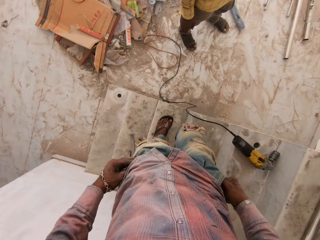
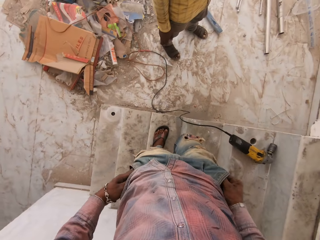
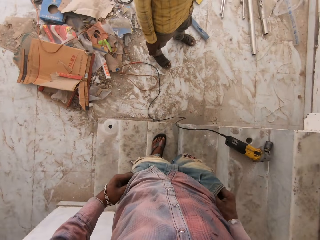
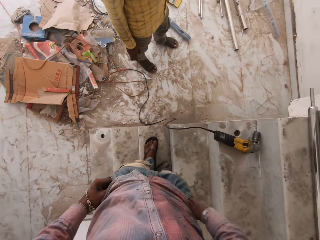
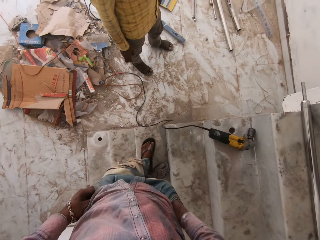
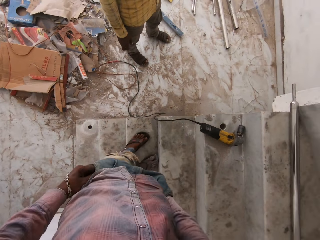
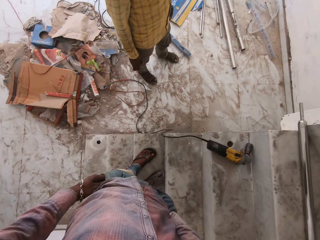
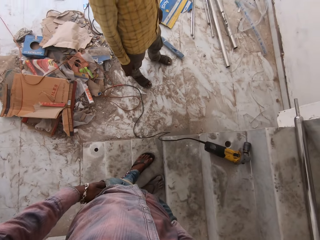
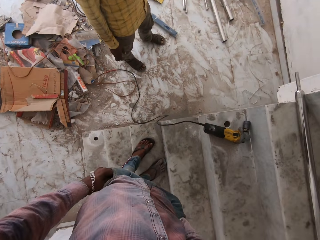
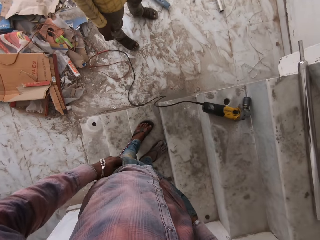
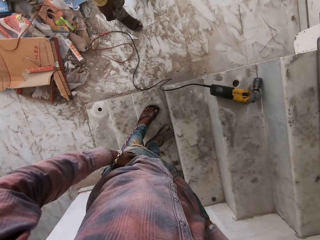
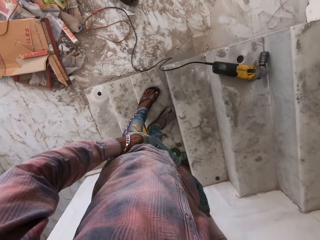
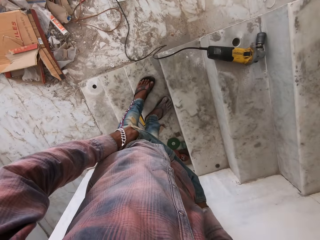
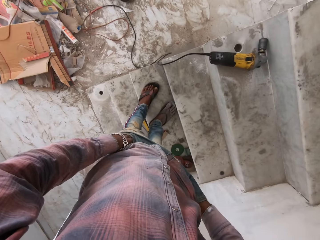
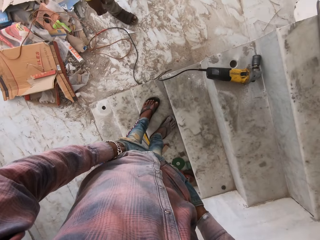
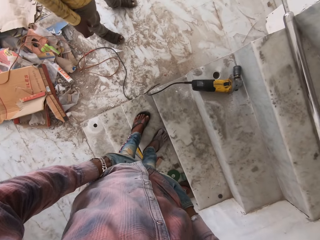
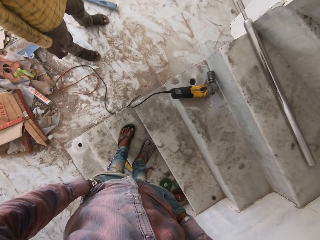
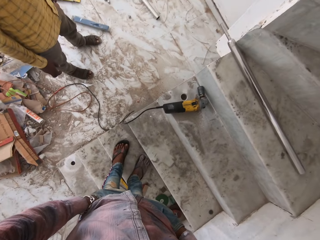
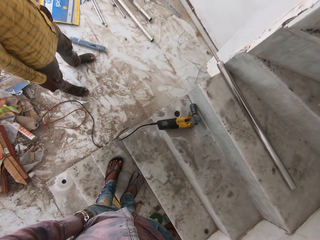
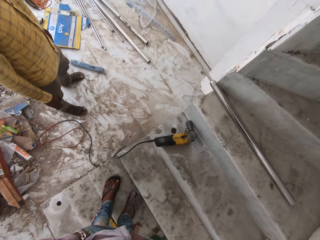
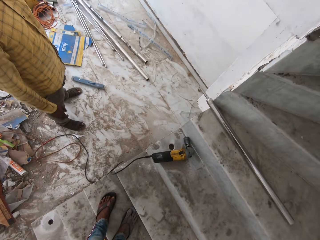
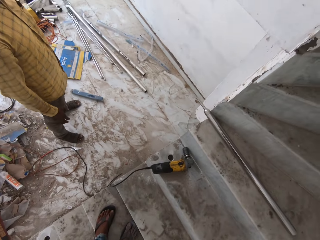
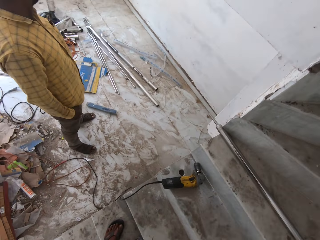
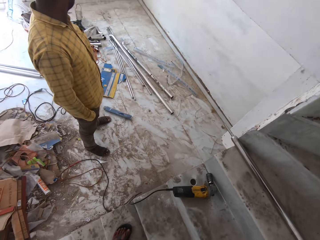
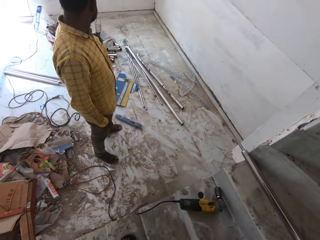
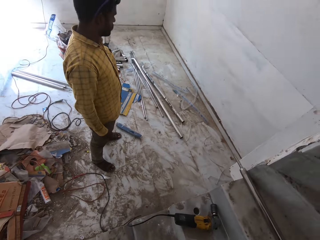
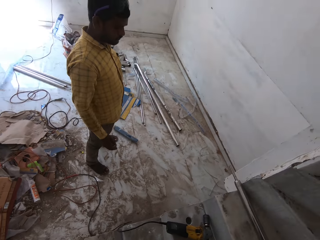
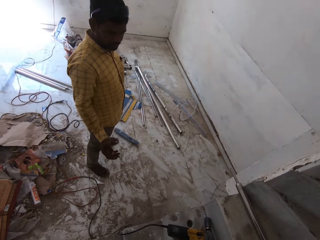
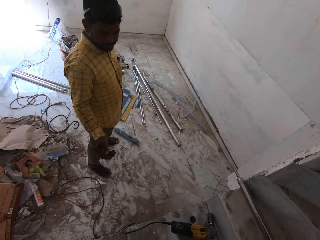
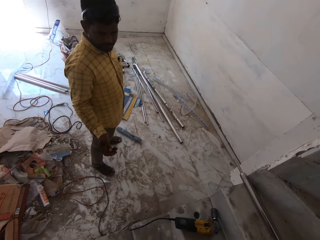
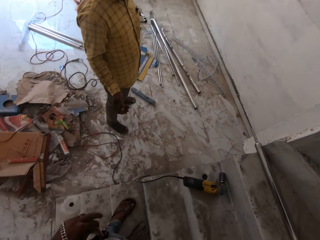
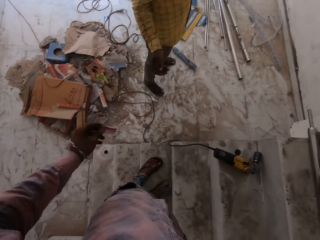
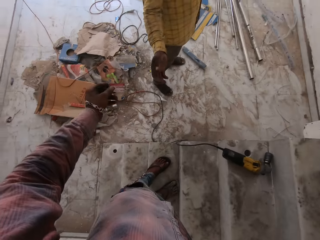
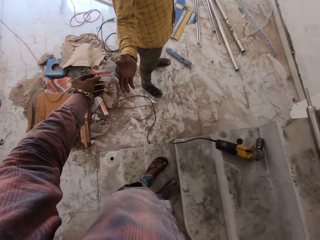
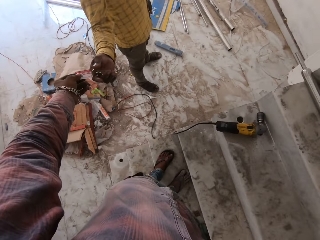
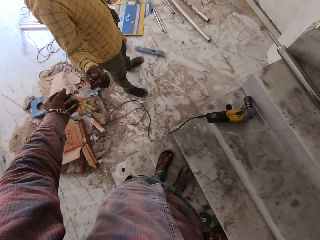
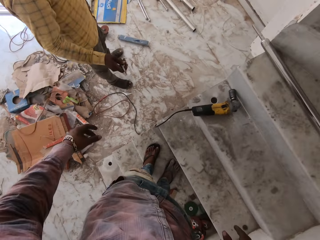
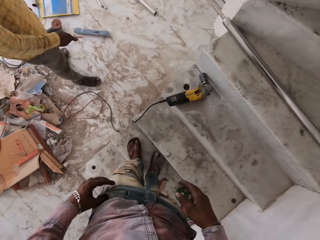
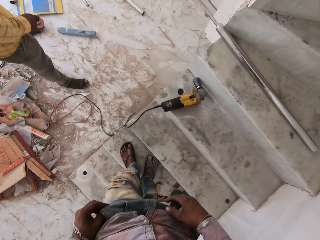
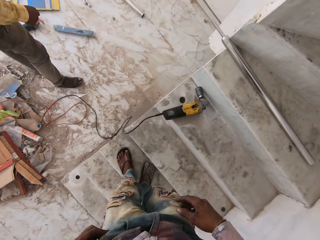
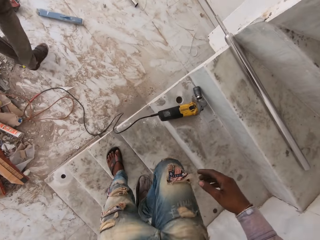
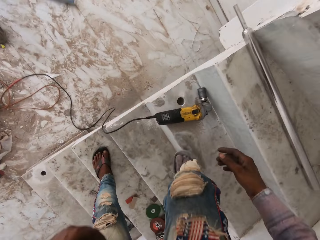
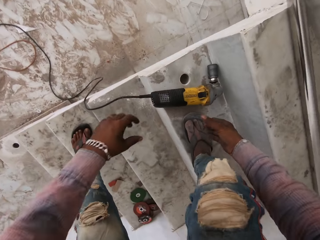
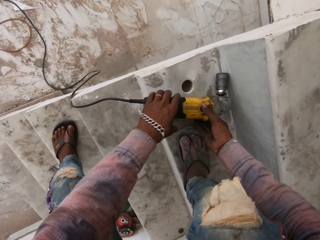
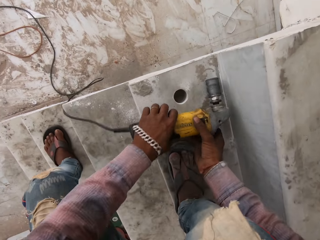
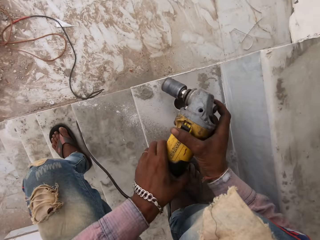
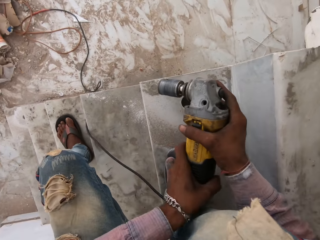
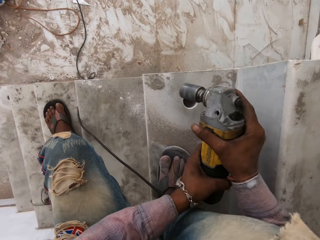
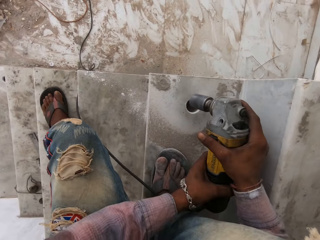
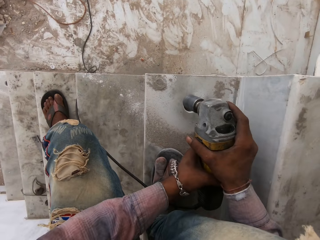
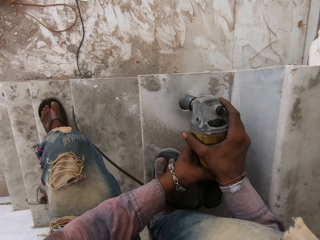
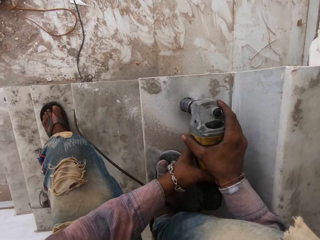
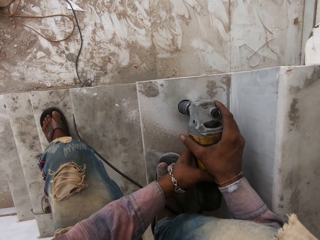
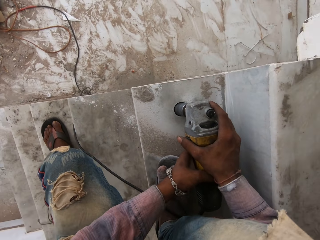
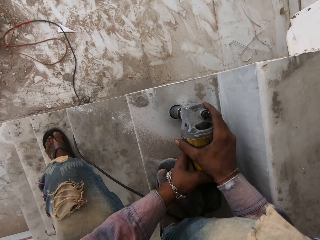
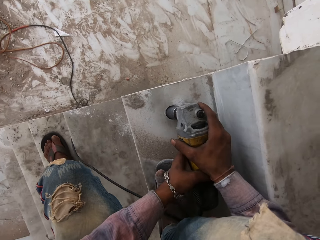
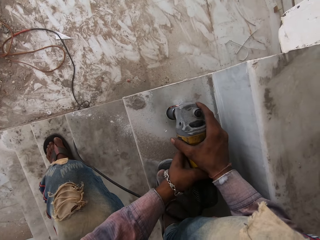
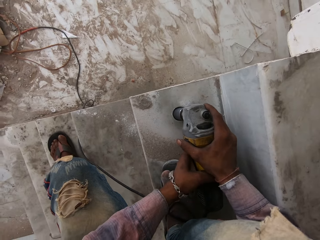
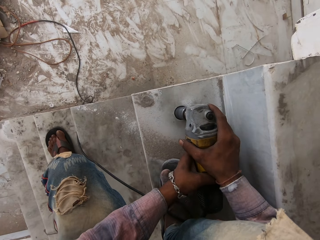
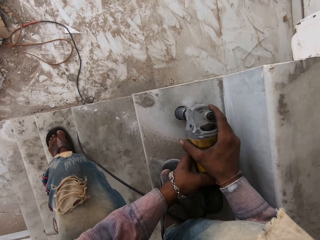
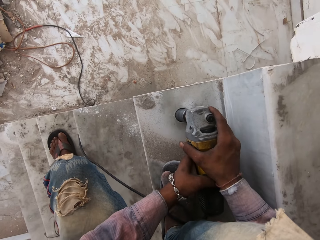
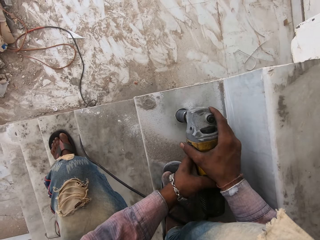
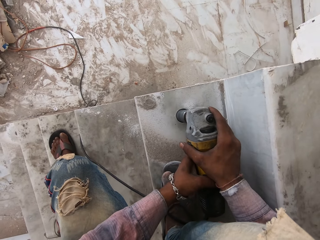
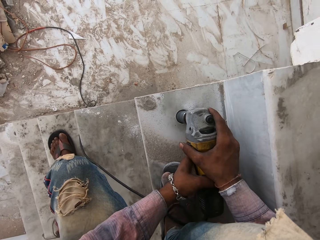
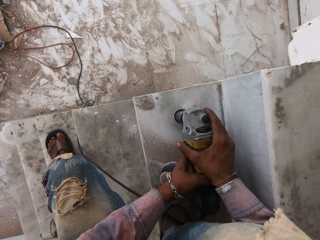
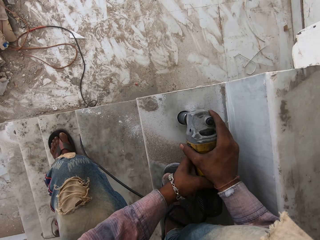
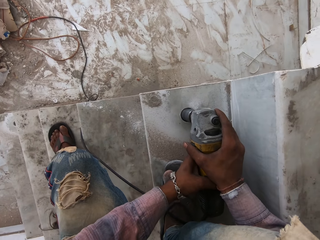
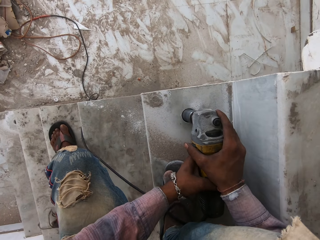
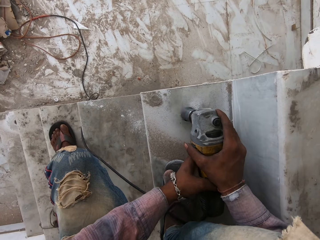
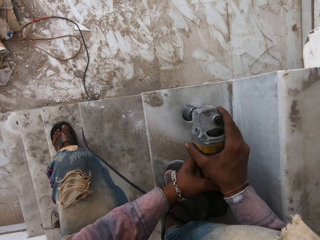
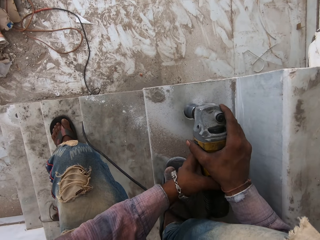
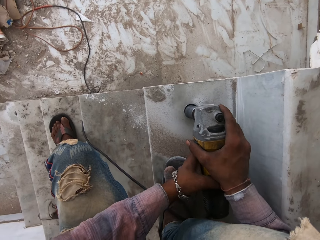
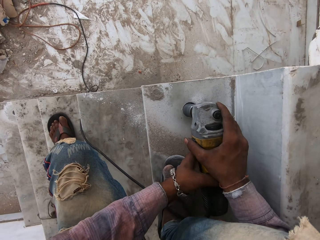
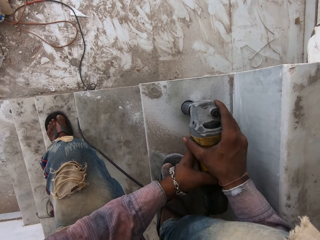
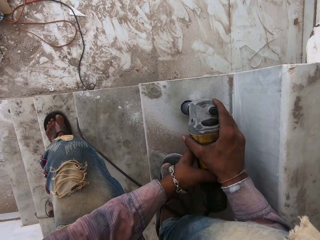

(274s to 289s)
The camera wearer pockets both hands on his trousers. He gives the key to a man. The man walks away. The camera wearer picks up a drilling machine. He drills the hole on the staircase with the driller.

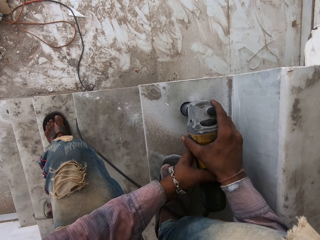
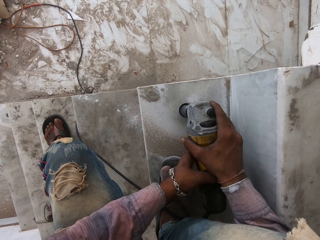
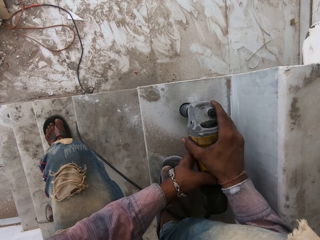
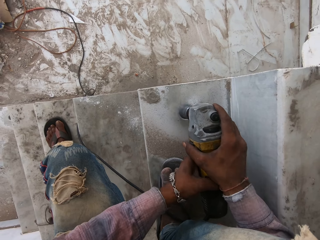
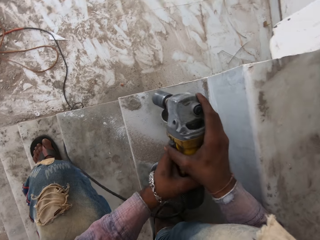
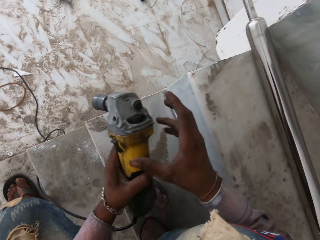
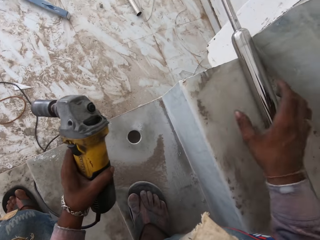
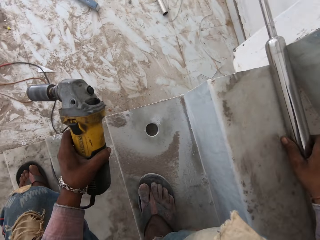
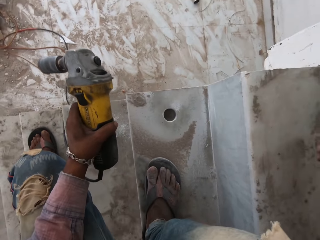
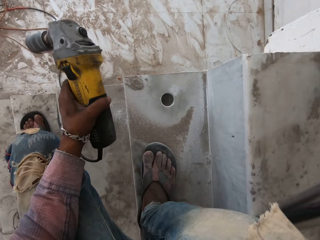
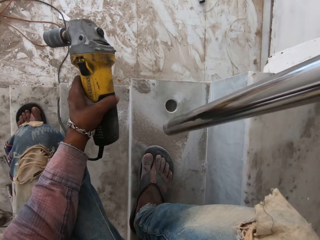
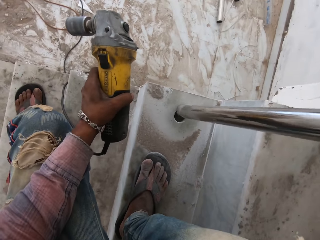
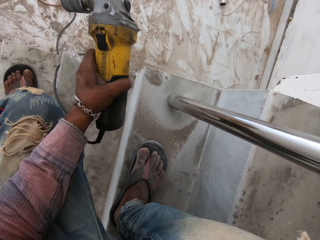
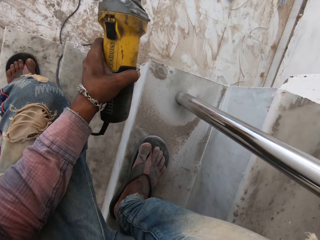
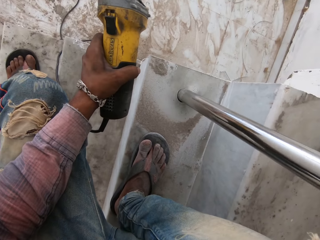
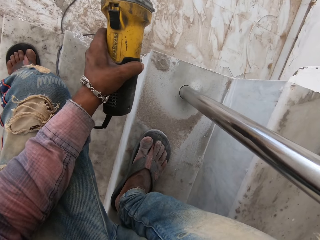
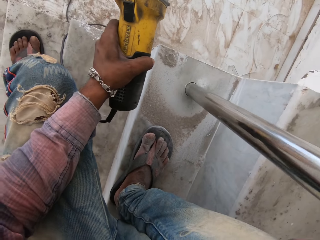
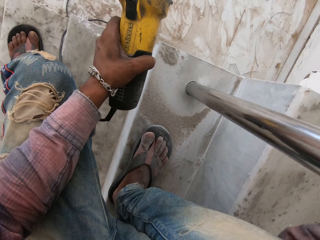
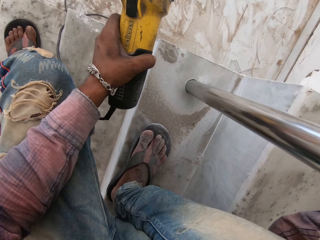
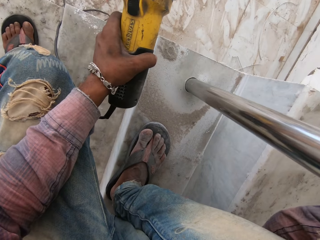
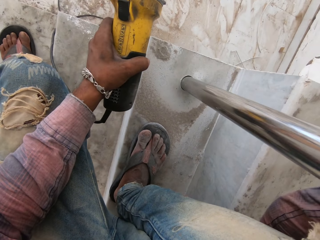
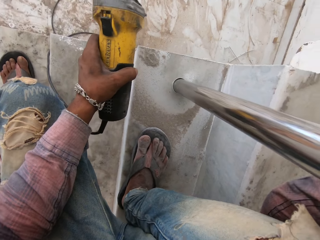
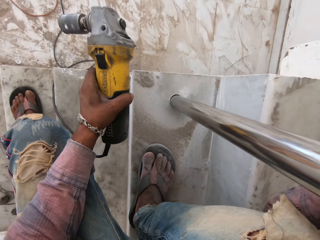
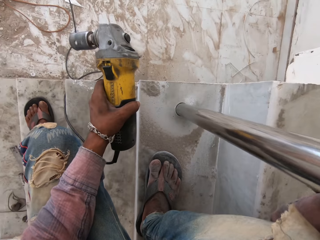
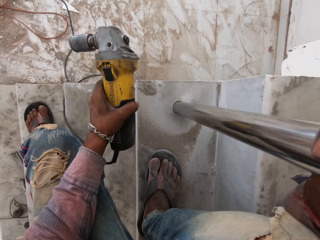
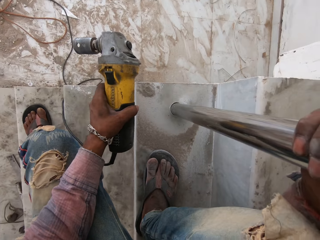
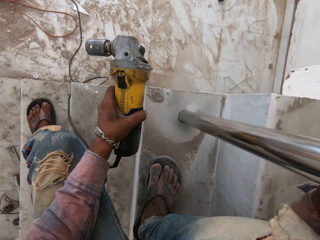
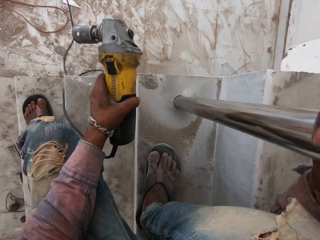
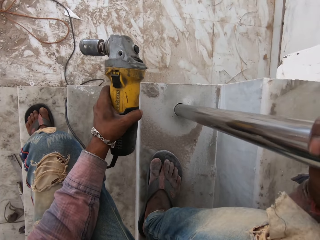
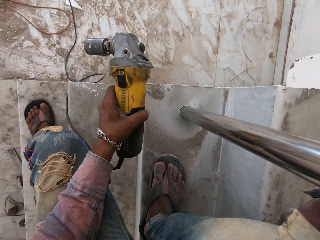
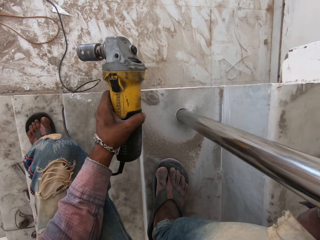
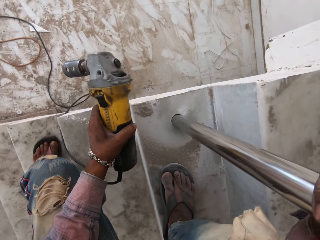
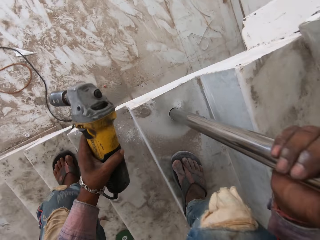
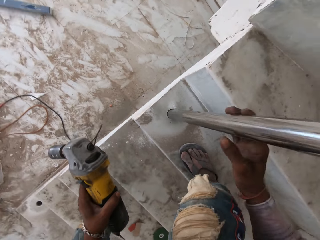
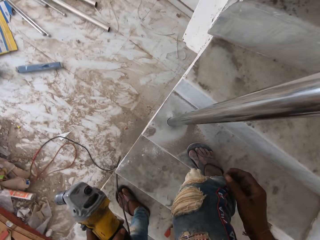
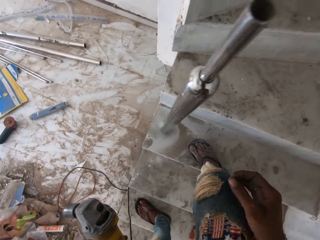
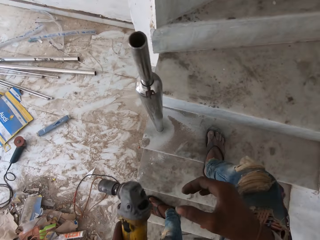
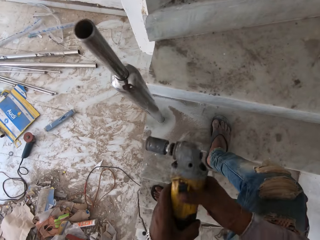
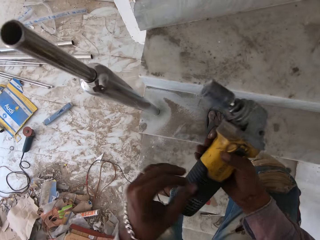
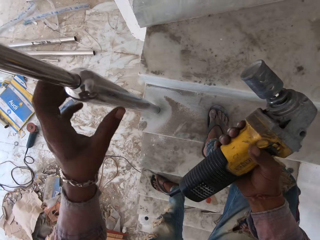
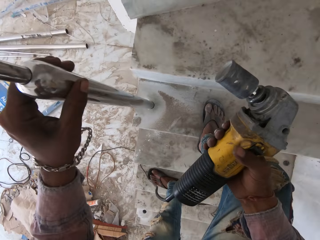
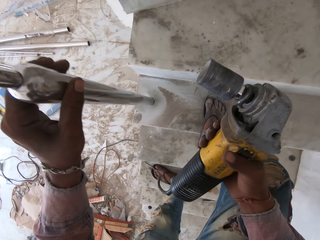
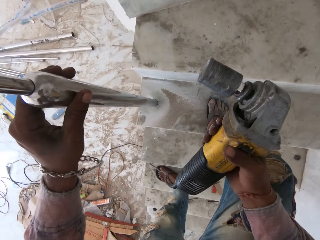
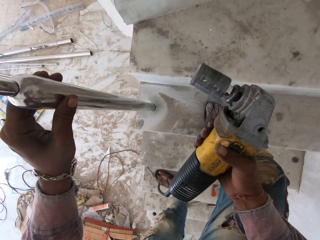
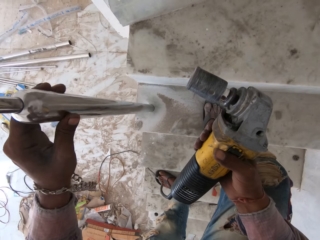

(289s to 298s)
The camera wearer picks up the metal. They fix the metal in the hole.
